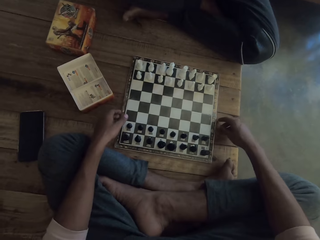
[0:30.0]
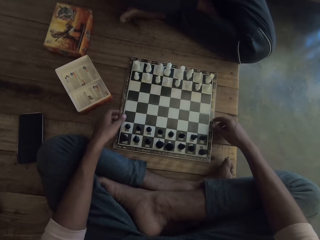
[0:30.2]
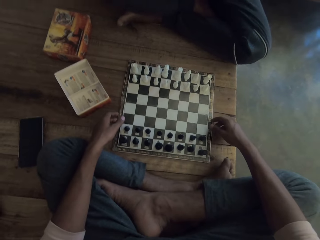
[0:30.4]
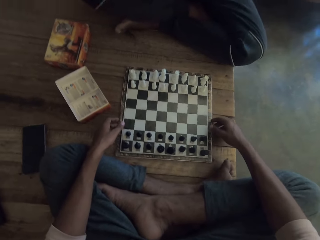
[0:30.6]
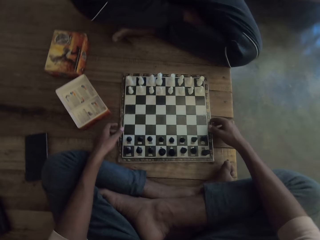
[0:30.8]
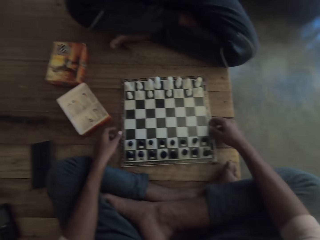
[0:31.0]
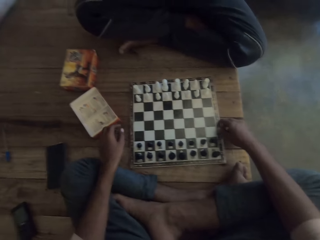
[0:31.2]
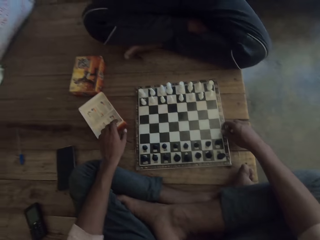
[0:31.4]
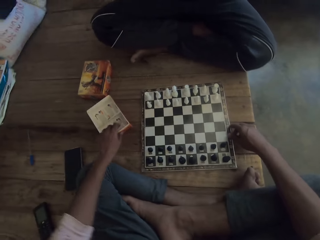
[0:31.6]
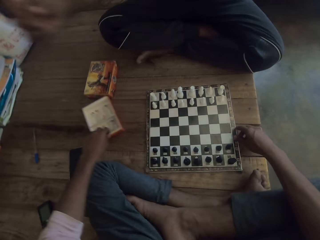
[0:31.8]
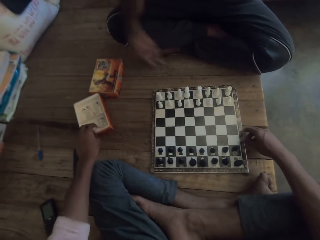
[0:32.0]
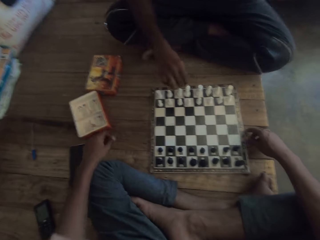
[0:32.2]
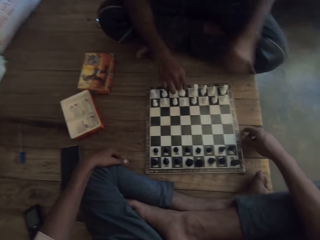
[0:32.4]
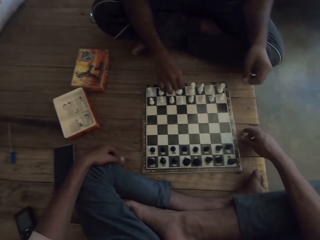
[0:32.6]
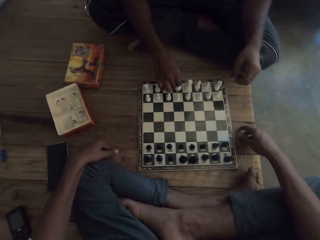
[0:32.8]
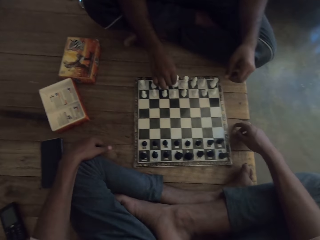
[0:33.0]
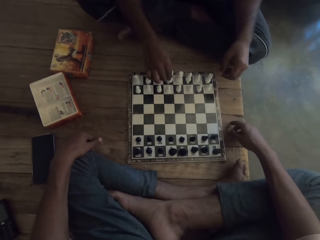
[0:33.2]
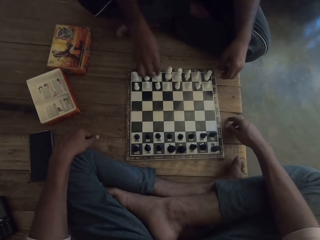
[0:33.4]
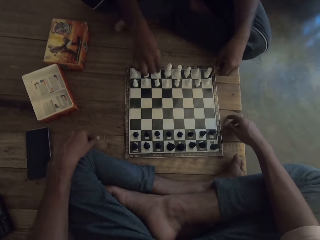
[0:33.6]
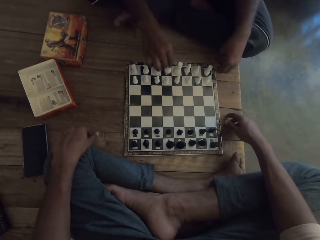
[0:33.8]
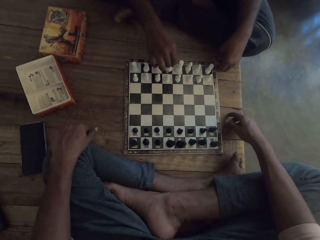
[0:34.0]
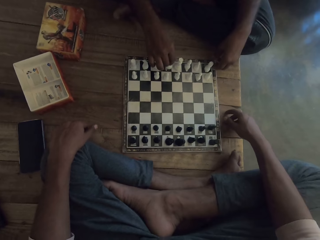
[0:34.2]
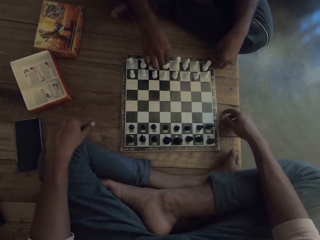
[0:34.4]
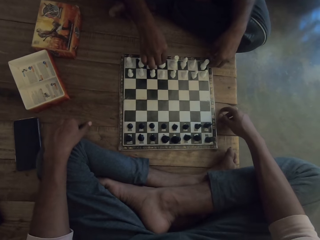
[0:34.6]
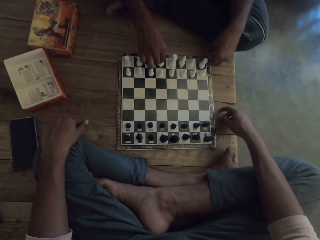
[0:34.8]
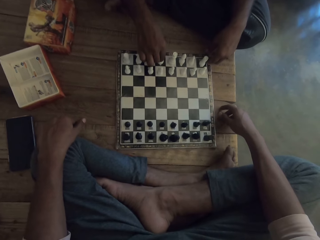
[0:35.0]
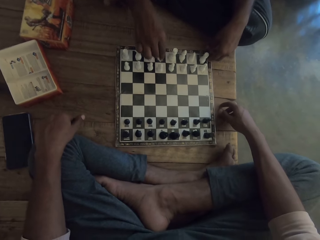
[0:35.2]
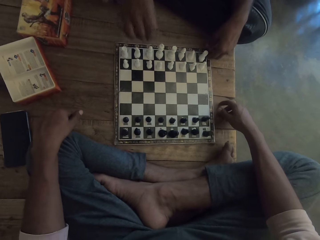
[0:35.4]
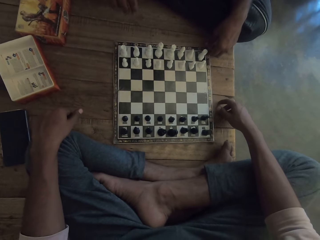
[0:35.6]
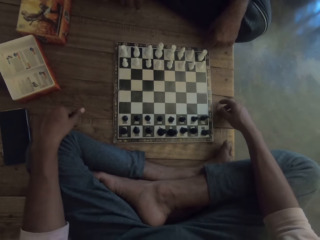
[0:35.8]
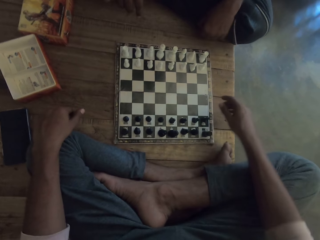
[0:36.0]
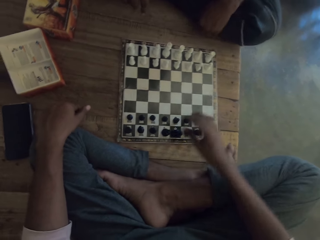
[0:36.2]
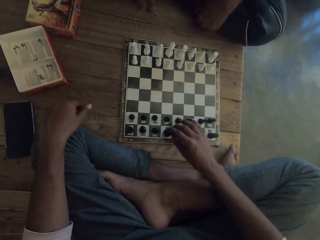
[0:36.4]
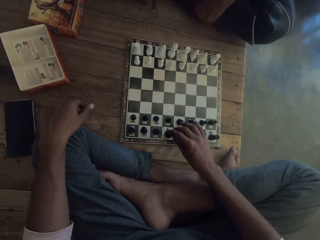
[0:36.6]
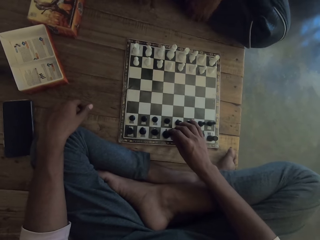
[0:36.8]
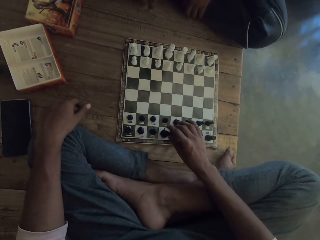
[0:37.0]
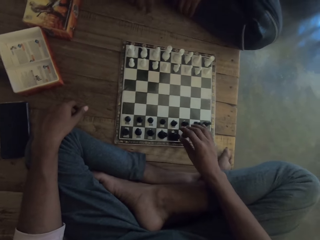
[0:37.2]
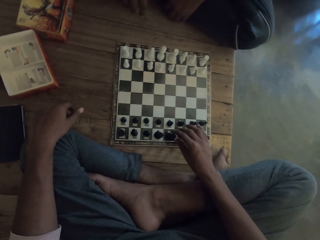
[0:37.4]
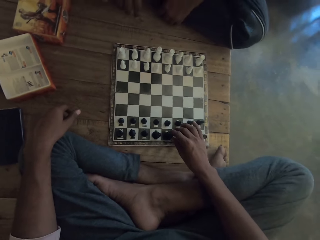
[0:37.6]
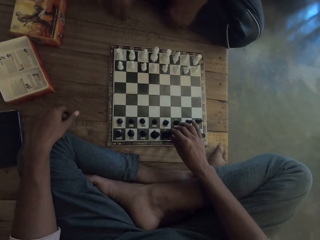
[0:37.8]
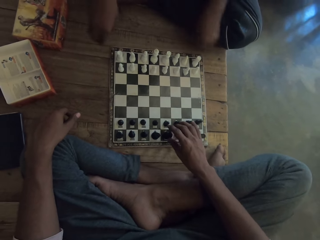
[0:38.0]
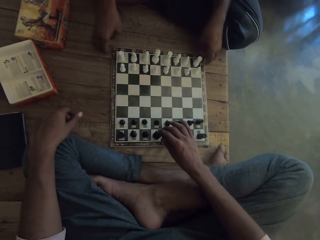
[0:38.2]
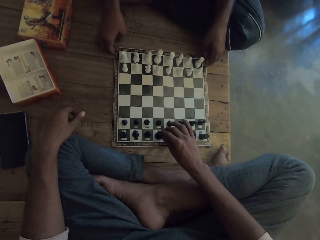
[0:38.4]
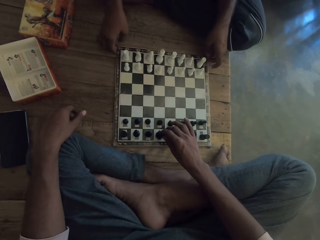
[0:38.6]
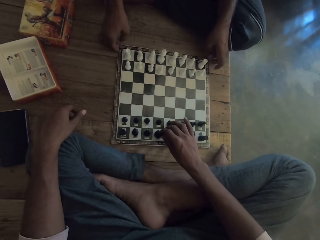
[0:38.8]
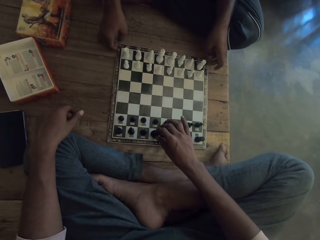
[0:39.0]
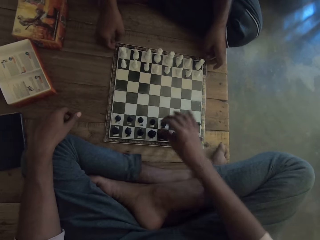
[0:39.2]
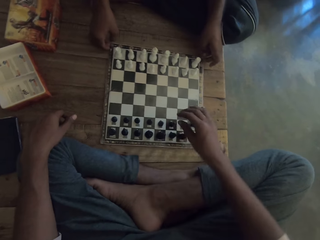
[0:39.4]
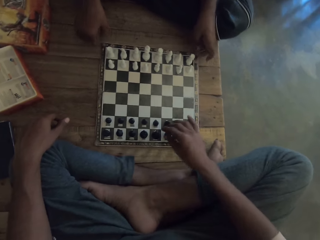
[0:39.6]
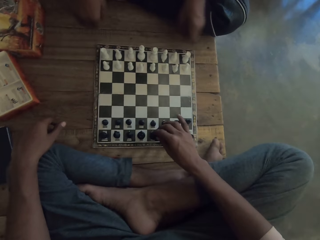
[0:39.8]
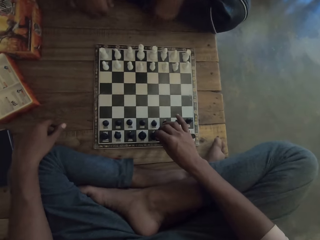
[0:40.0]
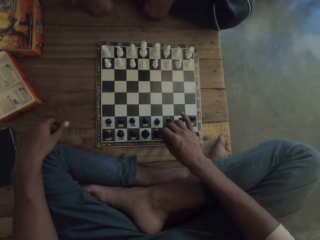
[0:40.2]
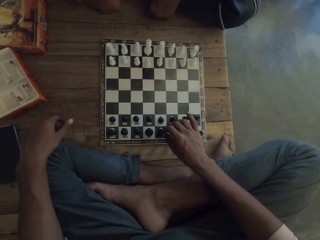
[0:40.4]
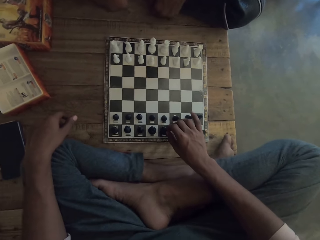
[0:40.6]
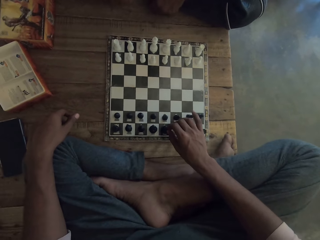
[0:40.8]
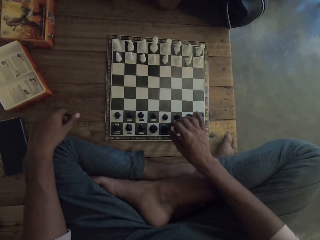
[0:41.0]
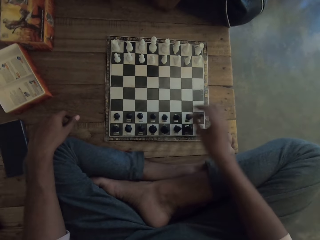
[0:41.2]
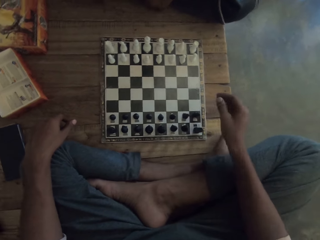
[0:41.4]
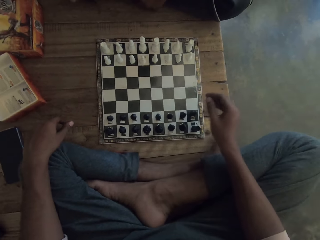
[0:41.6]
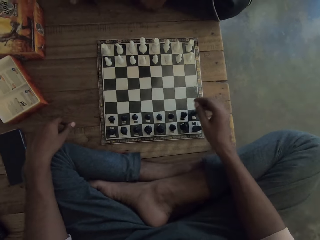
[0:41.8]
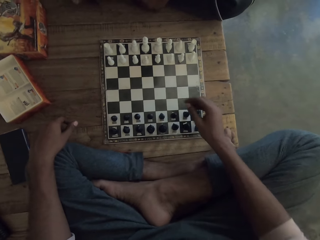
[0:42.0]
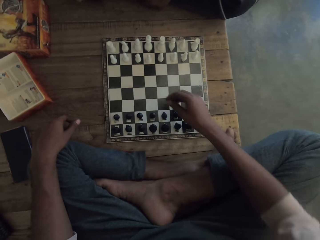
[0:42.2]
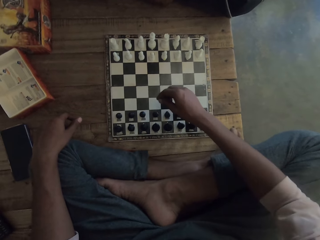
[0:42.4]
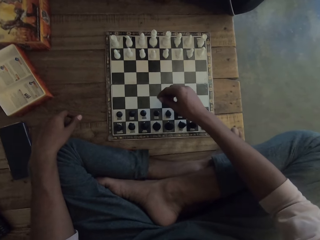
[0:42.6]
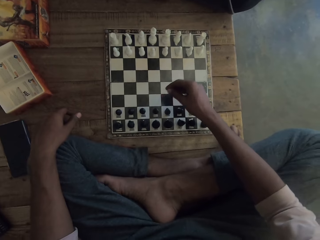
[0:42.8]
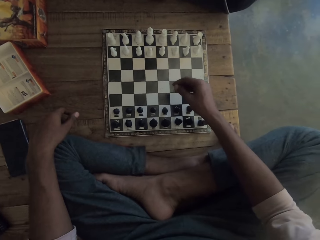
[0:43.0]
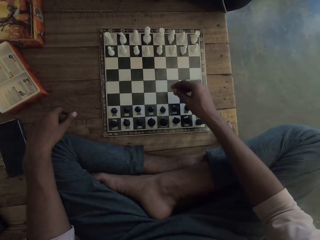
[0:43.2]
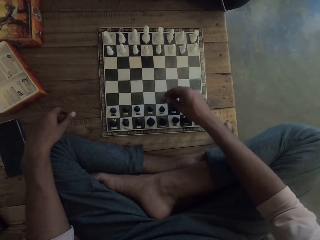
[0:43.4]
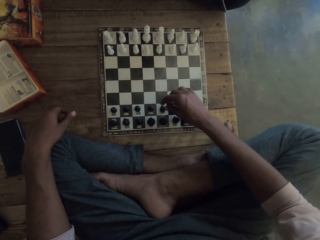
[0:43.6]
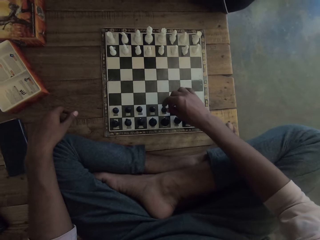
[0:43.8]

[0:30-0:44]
The camera wearer holds the chessboard with his hands. He moves the chessboard with his hand and lets go of the chessboard. He holds a box with his other hand and pushes the box with his hand. A man lowers his hand towards the chessboard, talks to the camera wearer, and arranges chess pieces. The camera wearer lets go of the box. The man holds the pieces of the chessboard with his hand. The man touches the chess pieces. The man talks to the camera wearer. The man lets go of the pieces on the chessboard. The camera wearer holds the pieces on the chessboard with his hand. He touches the chess pieces. The man talks to the camera wearer. The man holds the chessboard with his hands and moves the chessboard with his hands. The camera wearer talks with the man. The man lets go of the chessboard. The man talks to the camera wearer. The camera wearer lets go of the pieces on the chessboard. The man talks to the camera wearer.

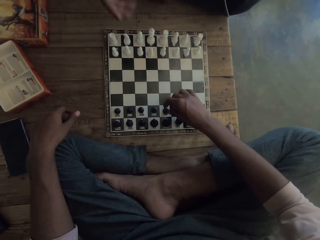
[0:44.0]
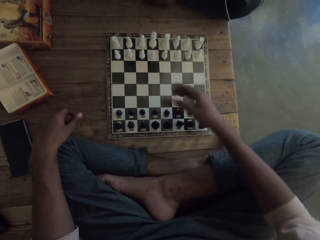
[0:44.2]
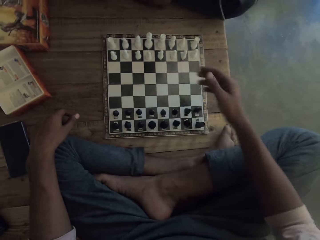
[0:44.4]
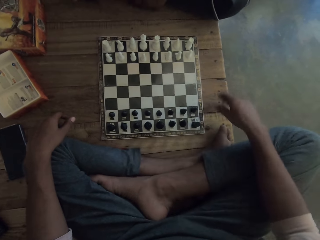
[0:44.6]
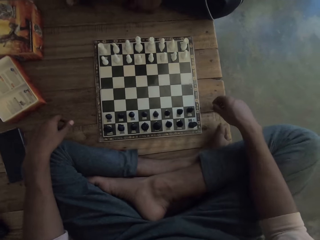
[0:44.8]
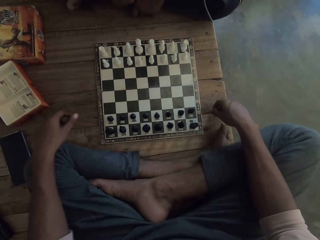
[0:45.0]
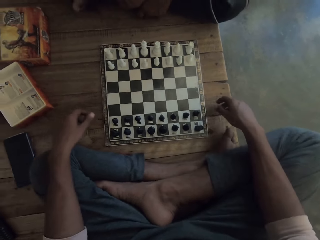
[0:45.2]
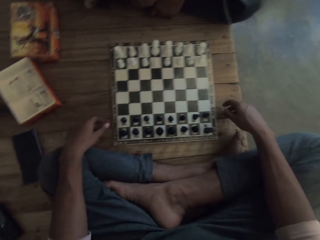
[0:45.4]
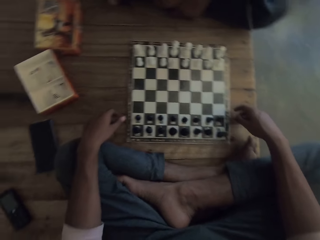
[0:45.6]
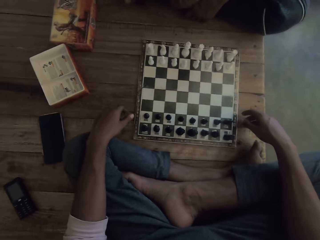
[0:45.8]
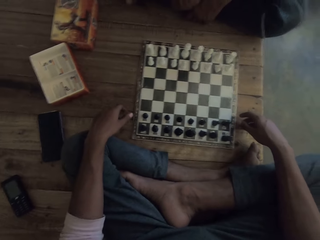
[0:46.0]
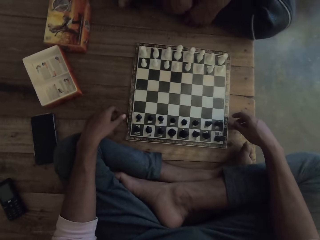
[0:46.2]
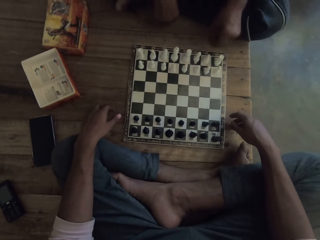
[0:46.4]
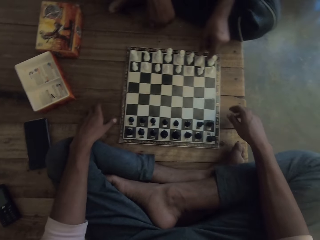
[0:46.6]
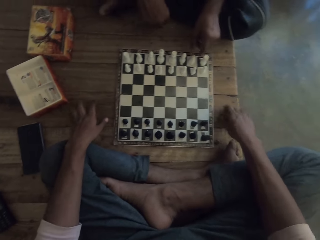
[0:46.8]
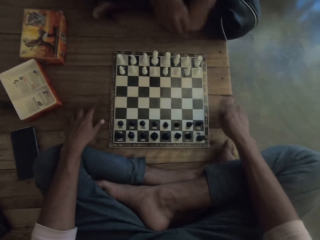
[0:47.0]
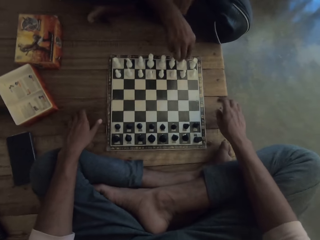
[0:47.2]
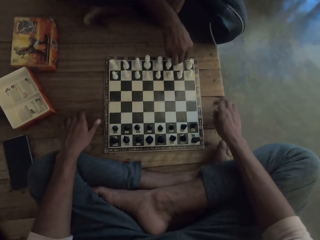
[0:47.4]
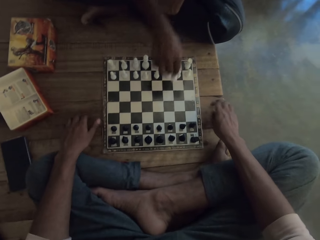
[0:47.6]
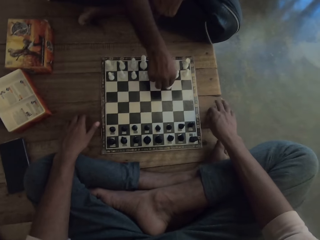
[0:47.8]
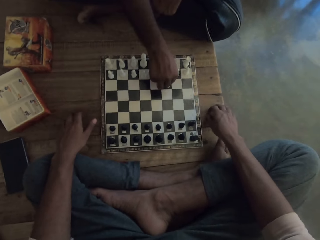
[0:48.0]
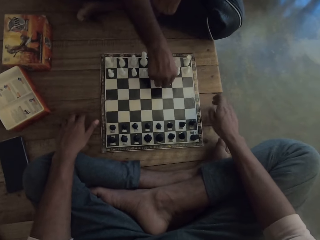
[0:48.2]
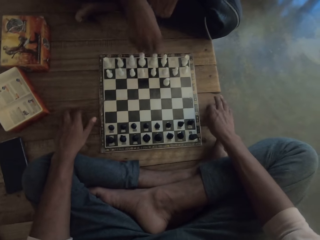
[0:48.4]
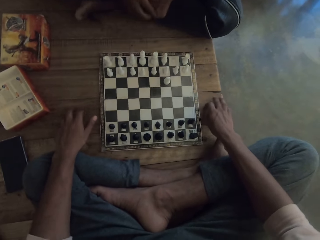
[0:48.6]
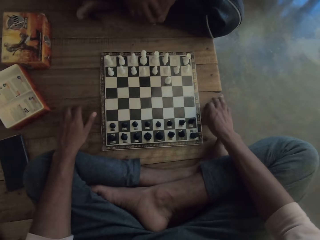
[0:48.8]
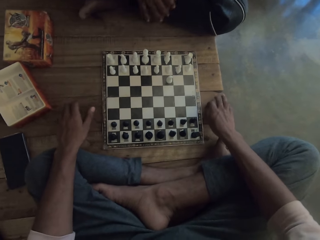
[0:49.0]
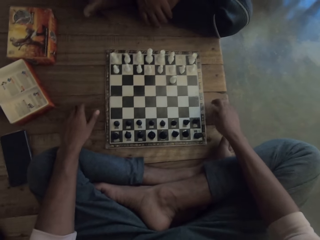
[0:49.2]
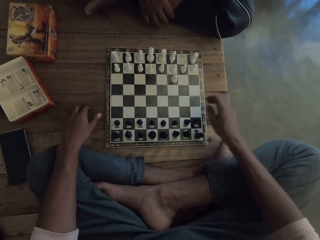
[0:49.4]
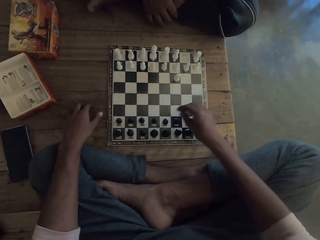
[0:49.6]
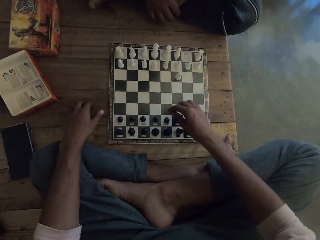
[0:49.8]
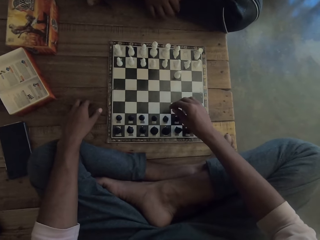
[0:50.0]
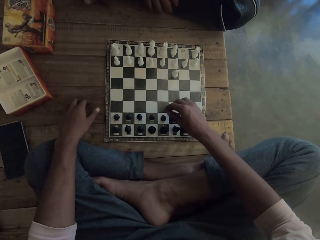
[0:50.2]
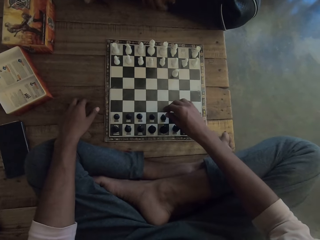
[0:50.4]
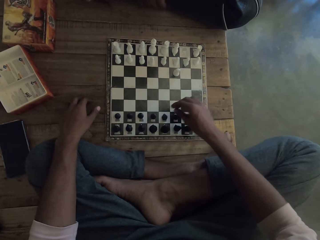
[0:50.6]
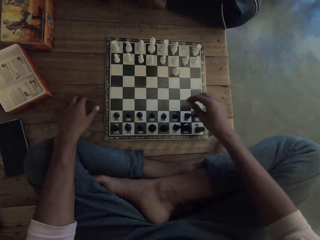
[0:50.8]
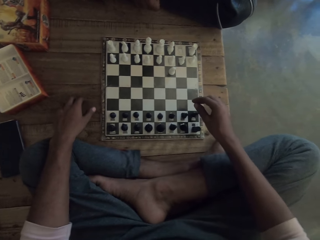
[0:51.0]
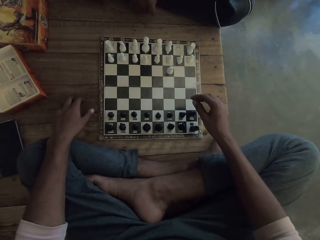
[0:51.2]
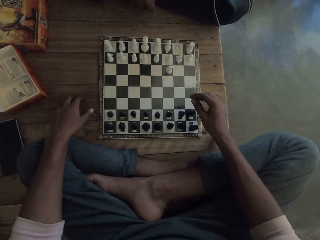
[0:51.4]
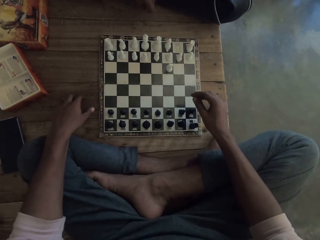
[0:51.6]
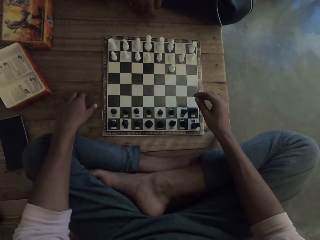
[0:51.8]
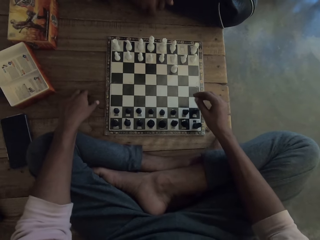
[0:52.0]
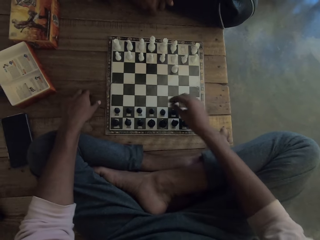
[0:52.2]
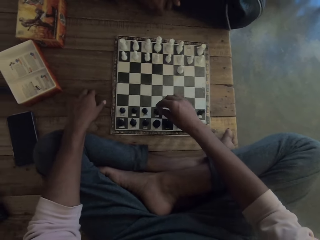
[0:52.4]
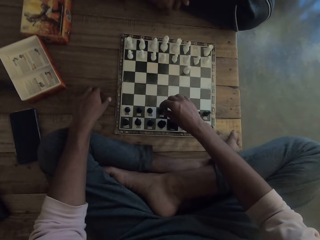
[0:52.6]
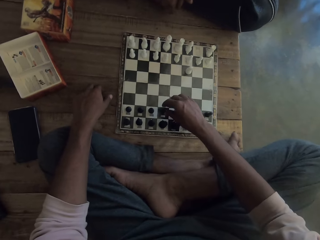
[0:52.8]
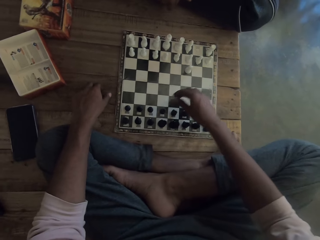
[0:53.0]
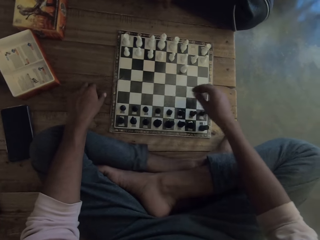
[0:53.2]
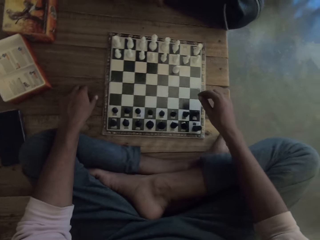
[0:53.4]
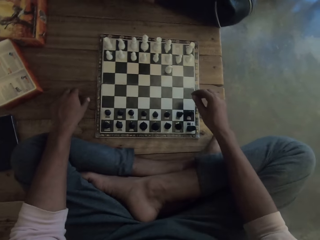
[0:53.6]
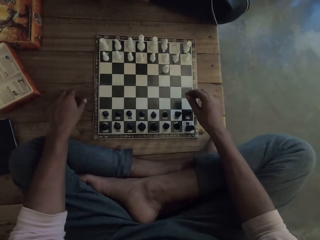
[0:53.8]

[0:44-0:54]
The camera wearer holds the pieces on the chessboard with his hand. He holds the pieces on the chessboard with his hand again. He lets go of the piece. He hits the wood with his fingers. A man holds the pieces of the chessboard. The man plays chess, moves the piece on the board forwards, and lets go of the piece. The camera wearer moves his hand towards the chessboard.
